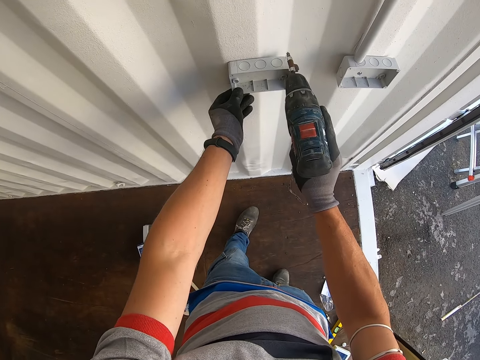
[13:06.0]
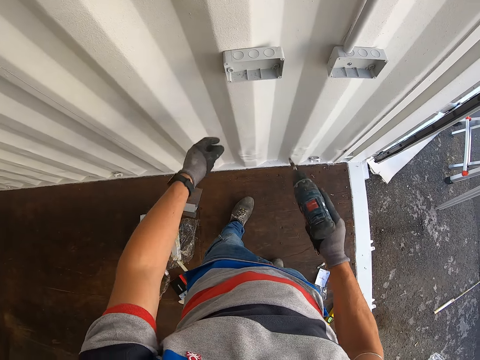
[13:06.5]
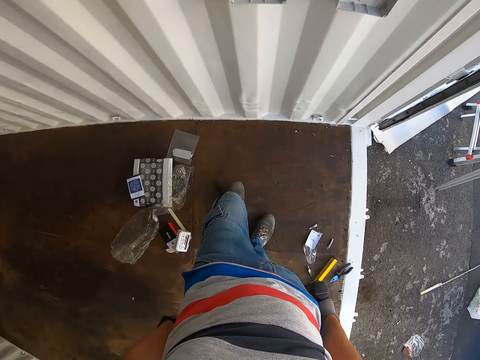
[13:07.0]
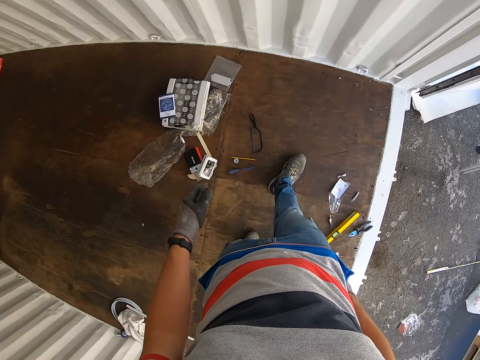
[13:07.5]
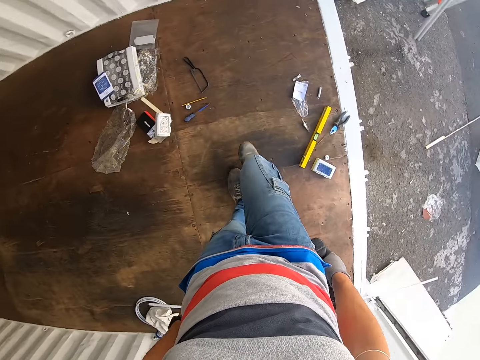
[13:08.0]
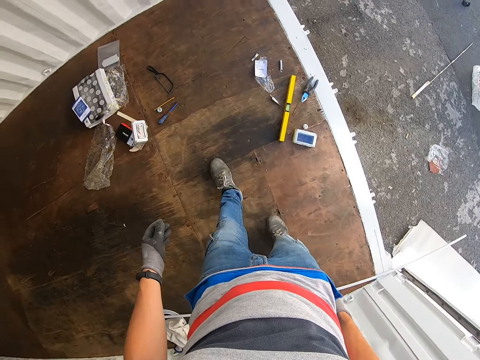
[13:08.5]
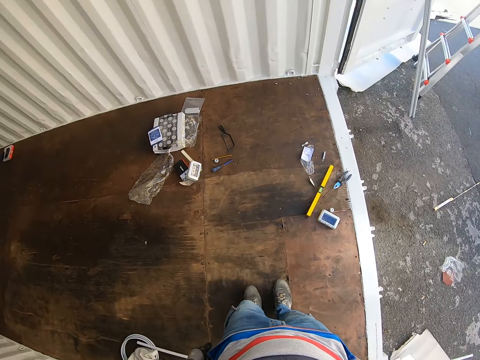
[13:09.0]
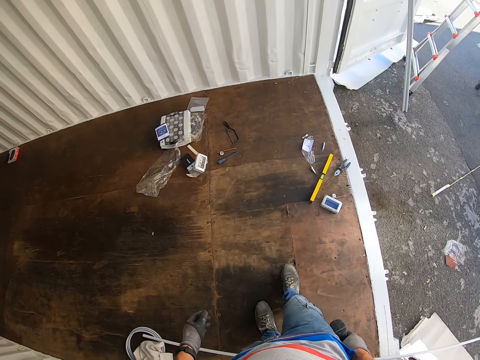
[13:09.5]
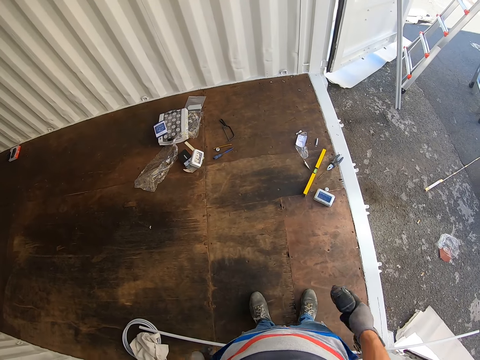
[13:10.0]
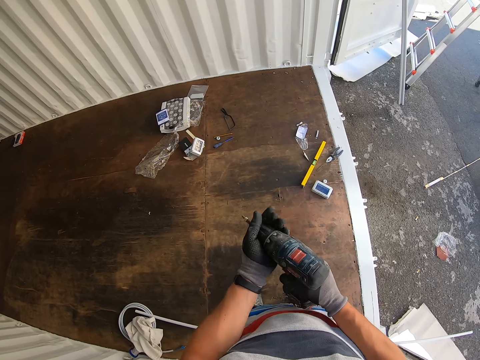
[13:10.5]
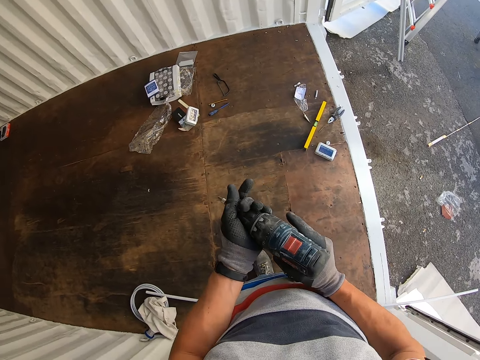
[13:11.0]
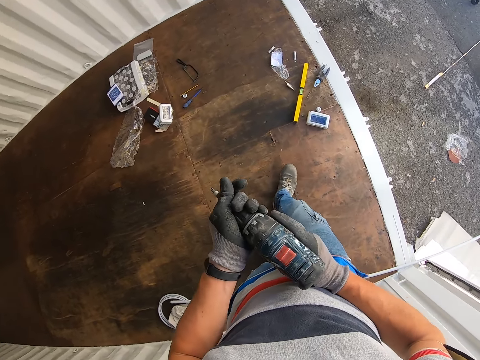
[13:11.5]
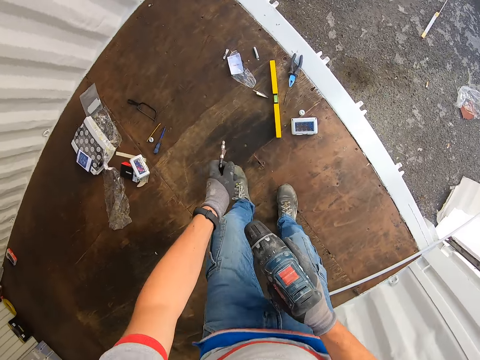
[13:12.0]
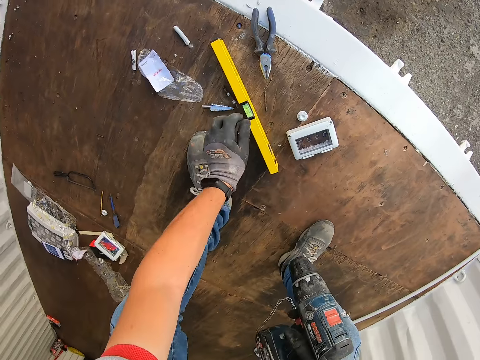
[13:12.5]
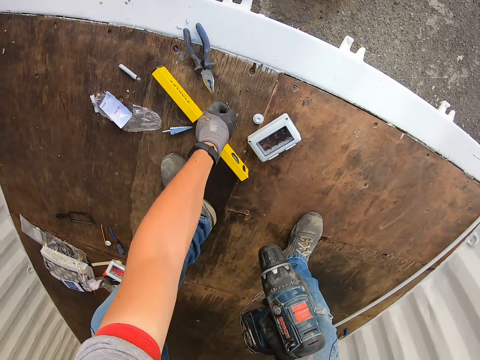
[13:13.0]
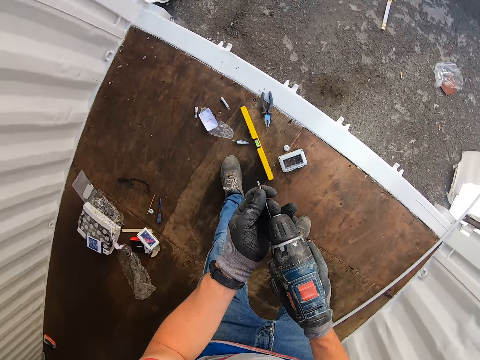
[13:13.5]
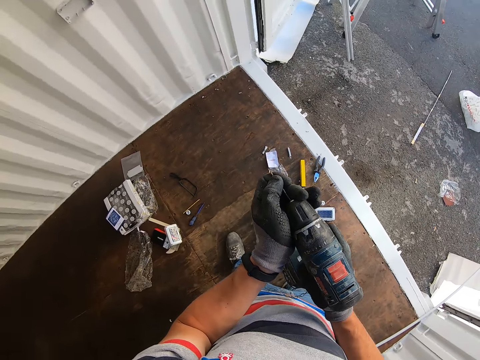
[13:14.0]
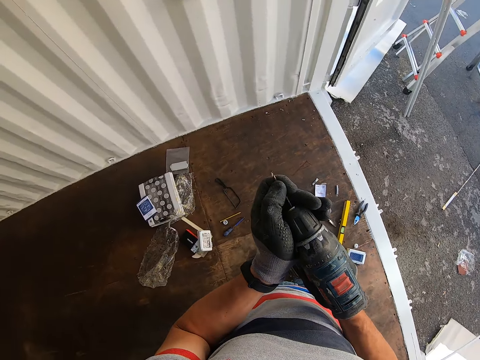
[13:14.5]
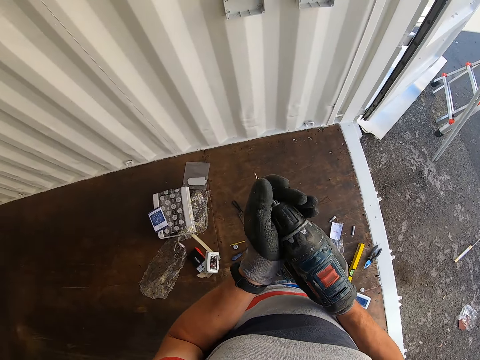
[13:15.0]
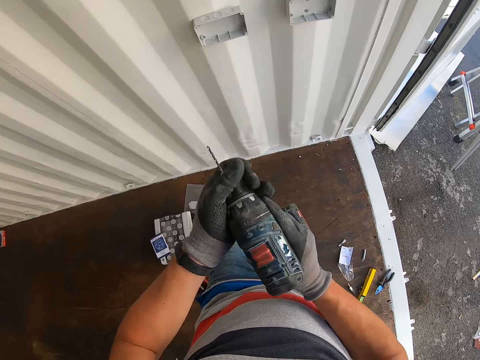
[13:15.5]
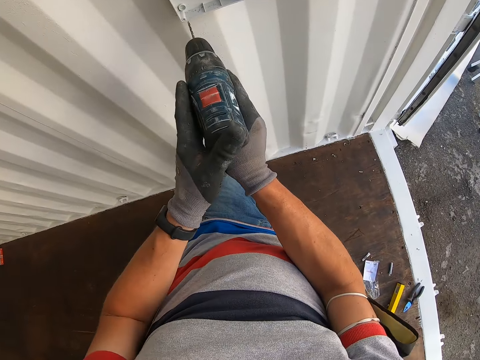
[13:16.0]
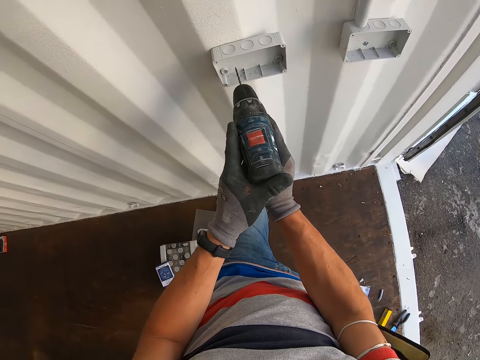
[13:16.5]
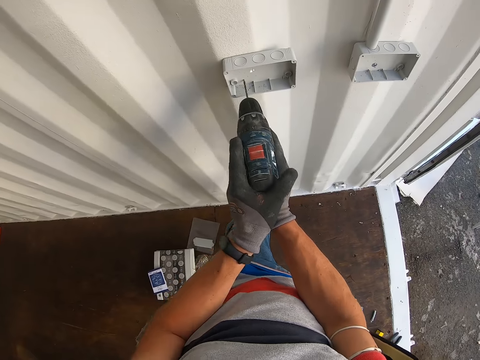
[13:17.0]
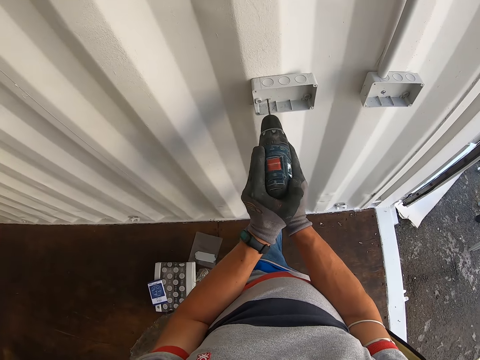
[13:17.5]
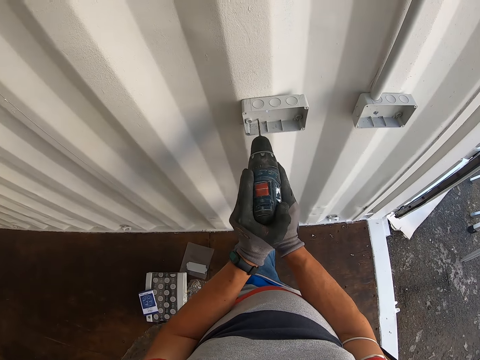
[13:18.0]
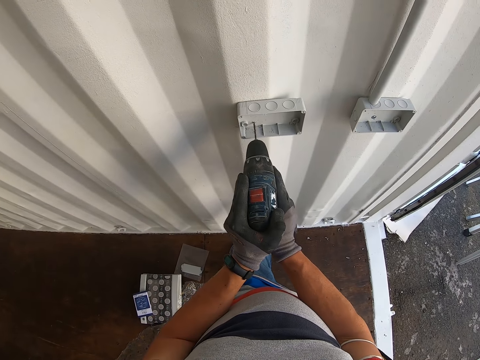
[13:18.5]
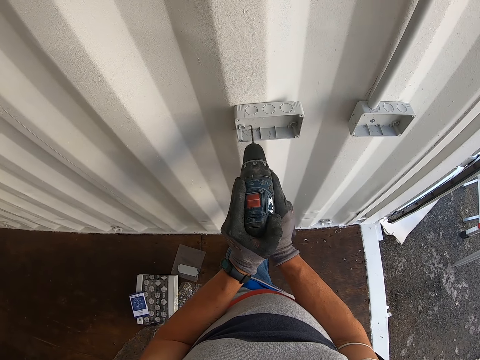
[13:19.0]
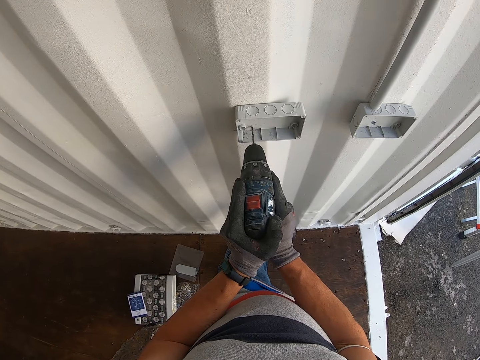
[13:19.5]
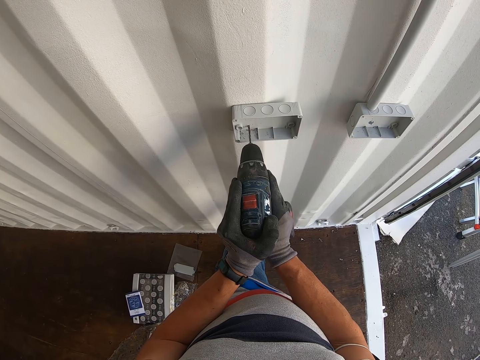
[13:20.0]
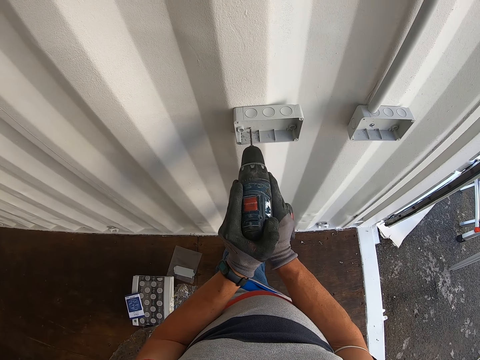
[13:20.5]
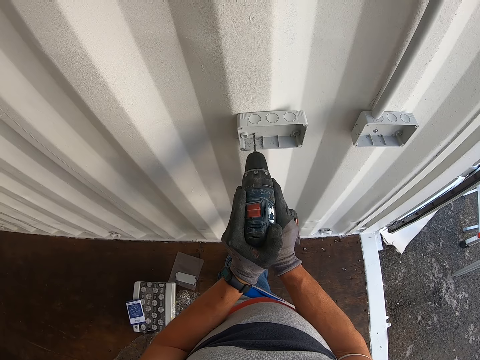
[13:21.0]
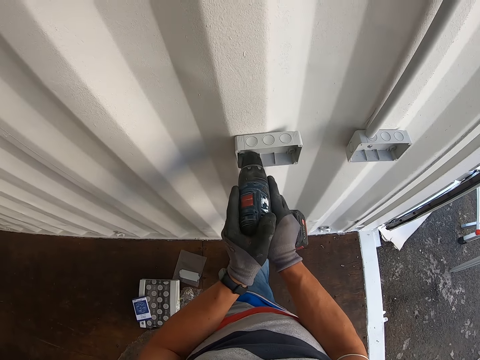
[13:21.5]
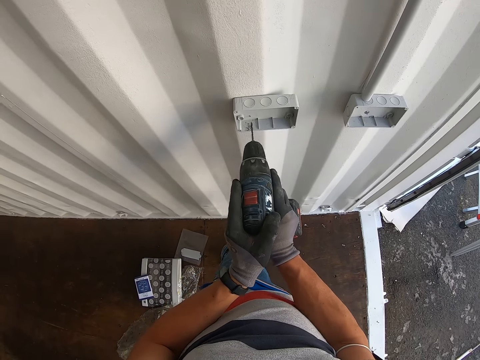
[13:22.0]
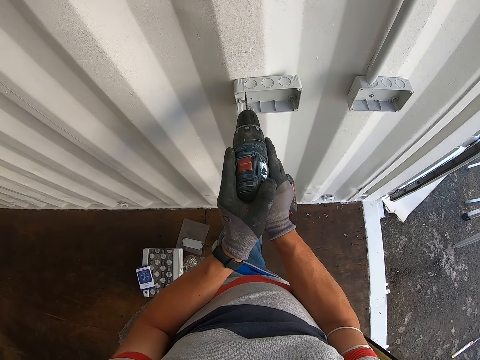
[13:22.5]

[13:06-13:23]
The camera wearer walks around the room. They remove the drill bit from the nail gun. They fix the drill bit on the nail gun. They drill the holes on the socket boxes with a drill machine.

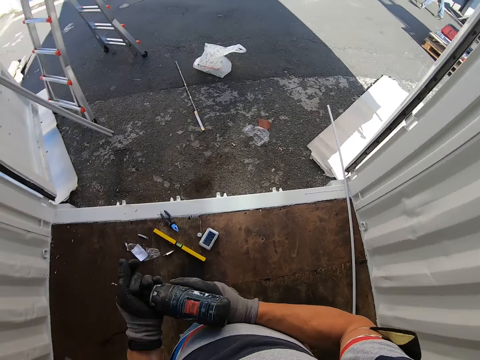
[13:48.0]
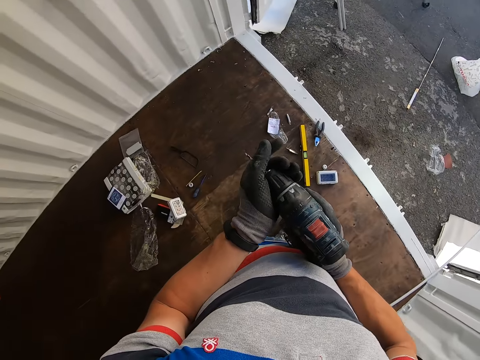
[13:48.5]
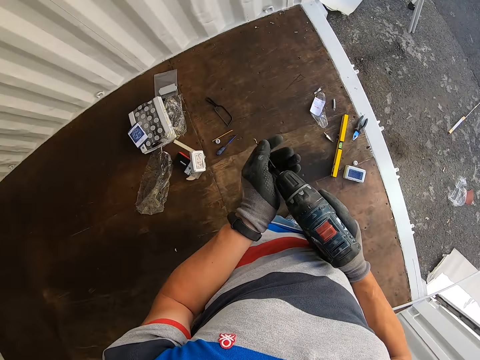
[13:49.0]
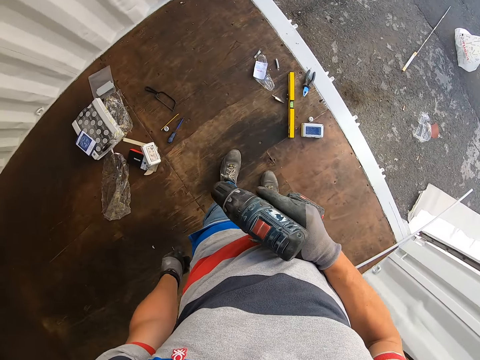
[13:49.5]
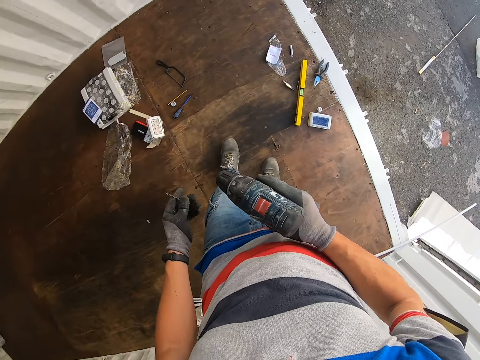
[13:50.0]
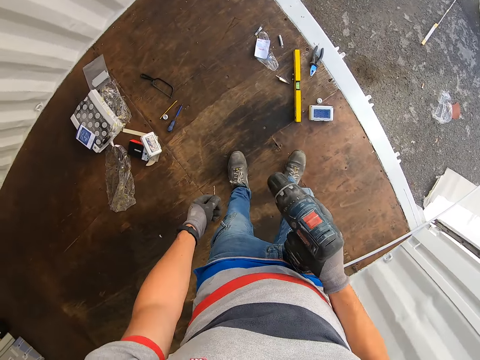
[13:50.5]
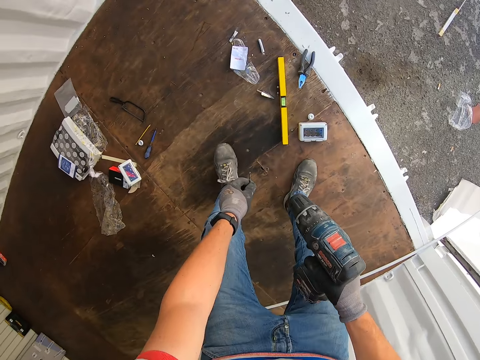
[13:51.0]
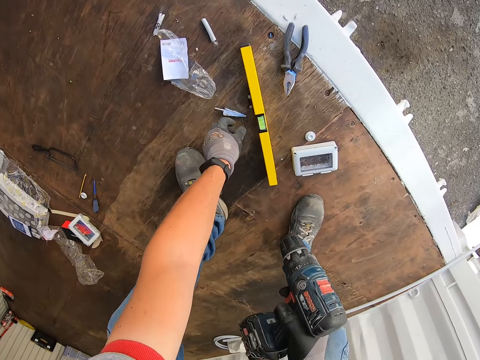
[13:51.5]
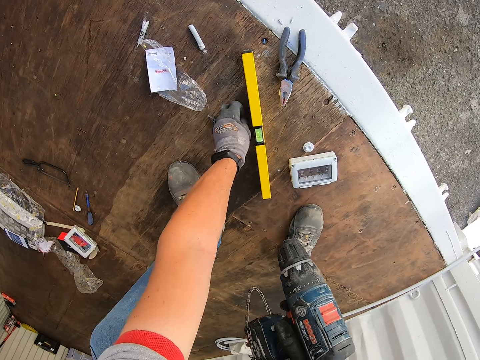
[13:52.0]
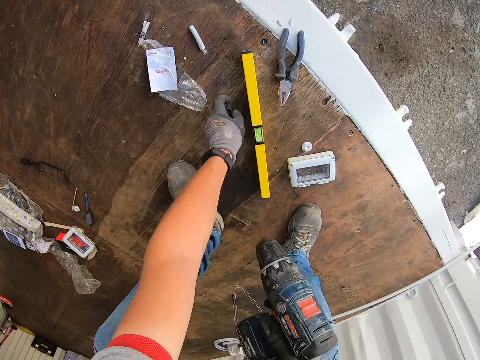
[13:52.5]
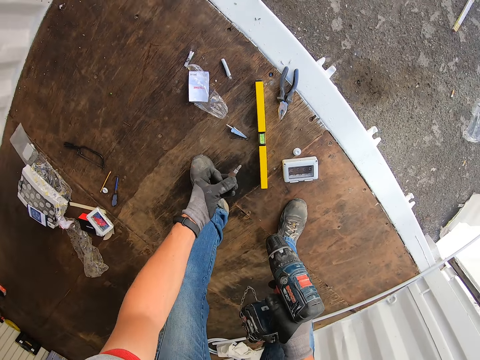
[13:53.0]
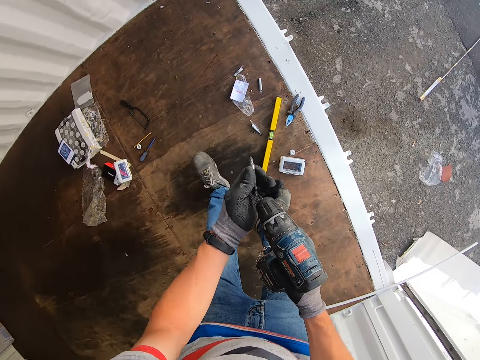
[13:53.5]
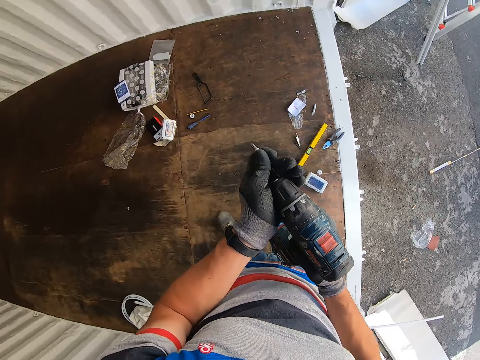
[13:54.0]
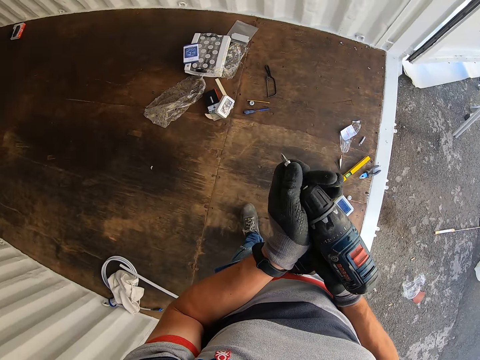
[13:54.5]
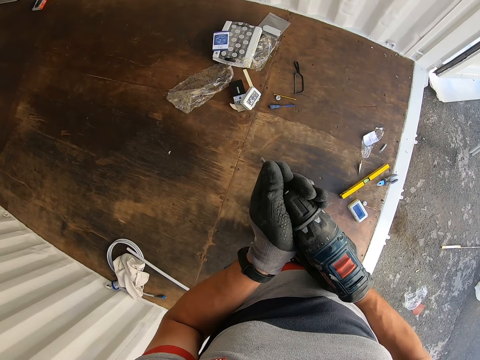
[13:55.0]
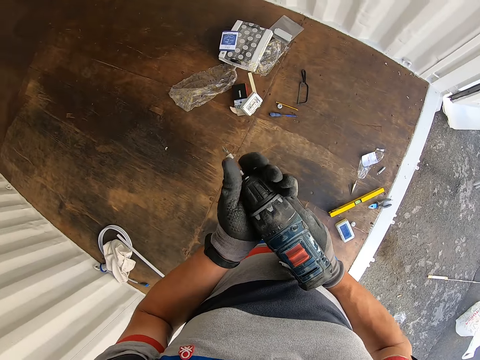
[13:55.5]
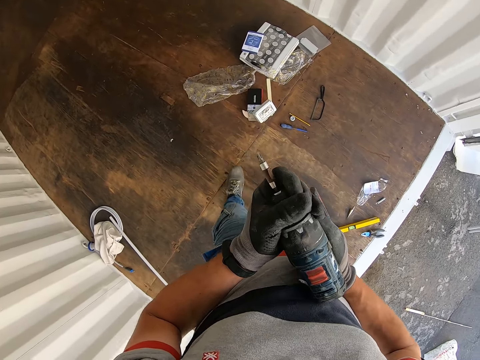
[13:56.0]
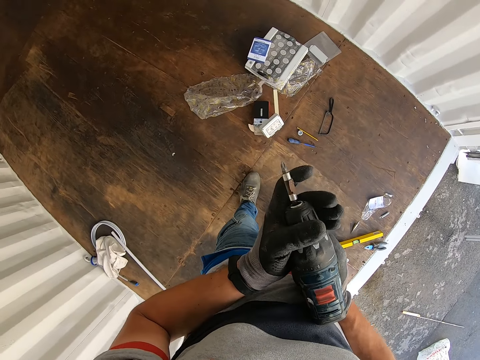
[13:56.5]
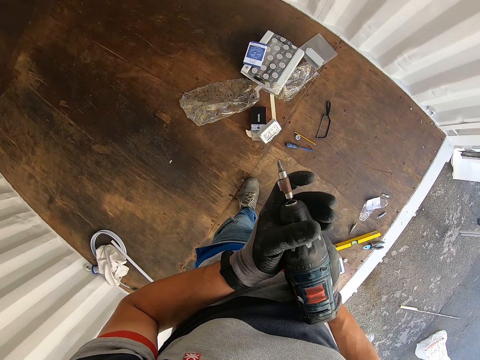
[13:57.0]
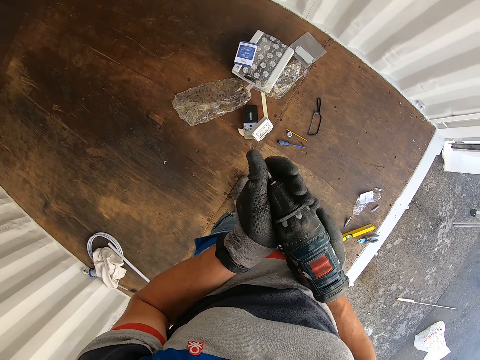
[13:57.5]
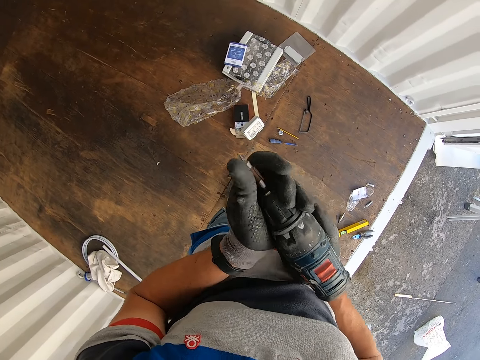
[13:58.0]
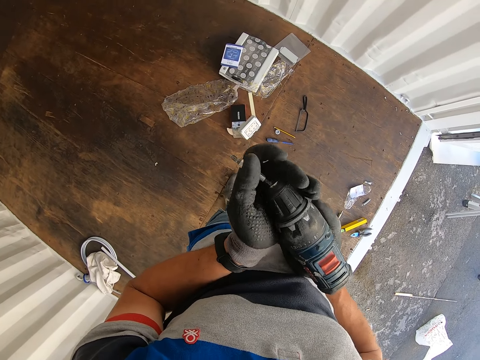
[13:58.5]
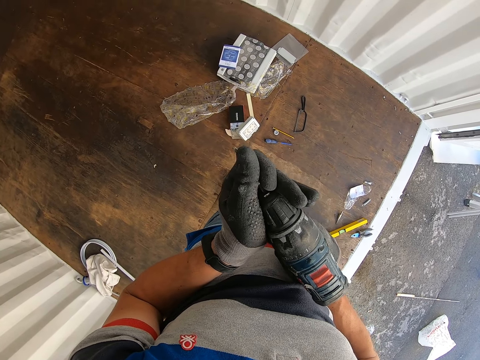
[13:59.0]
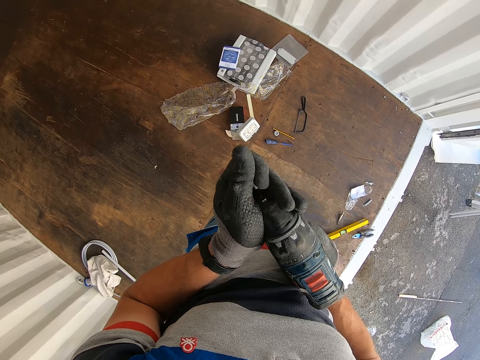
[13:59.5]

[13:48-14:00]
The camera wearer removes the drill bit from the nail gun. They connect the drill machine. They pick up the drill bit from the floor. They fix the drill bit on the nail gun.
